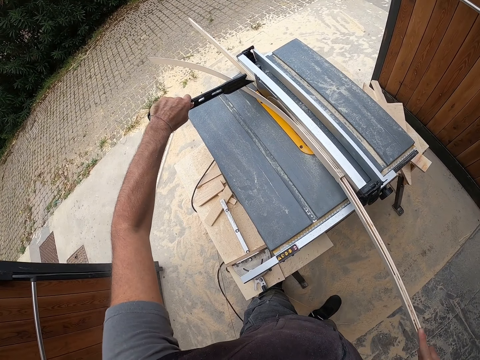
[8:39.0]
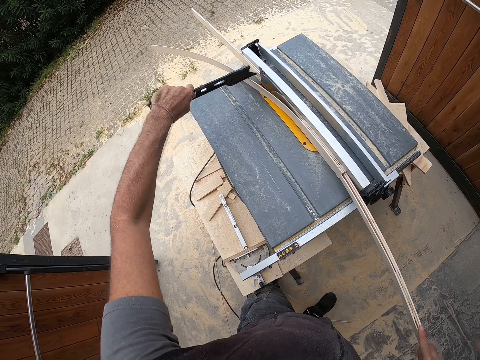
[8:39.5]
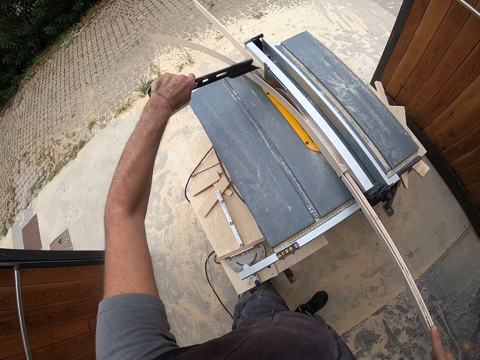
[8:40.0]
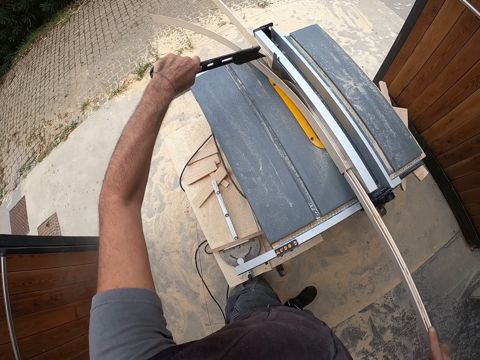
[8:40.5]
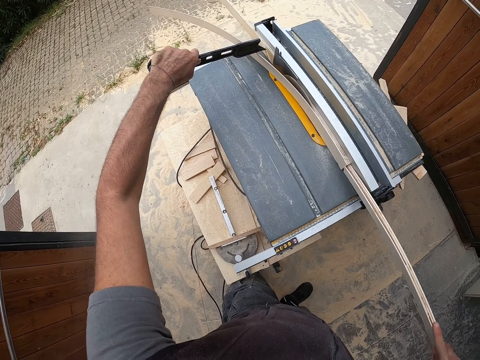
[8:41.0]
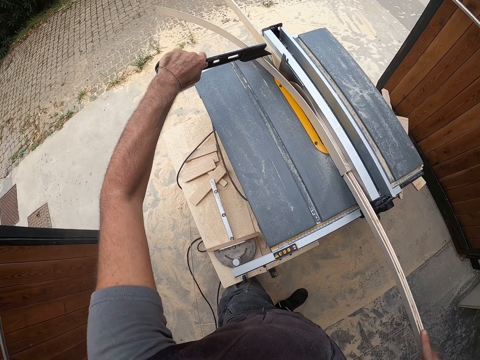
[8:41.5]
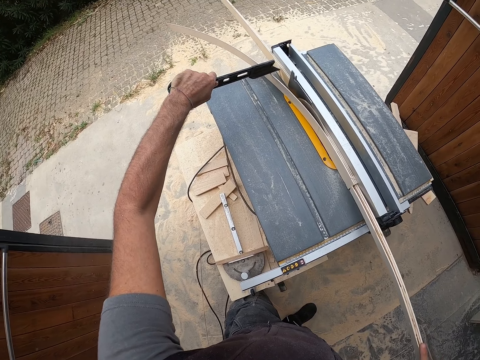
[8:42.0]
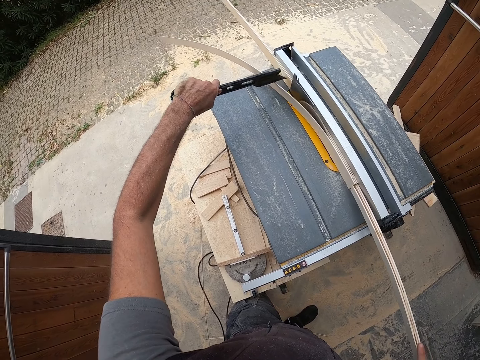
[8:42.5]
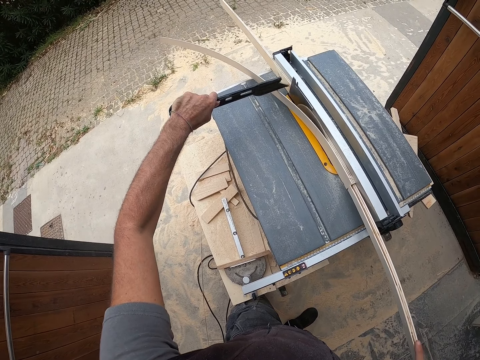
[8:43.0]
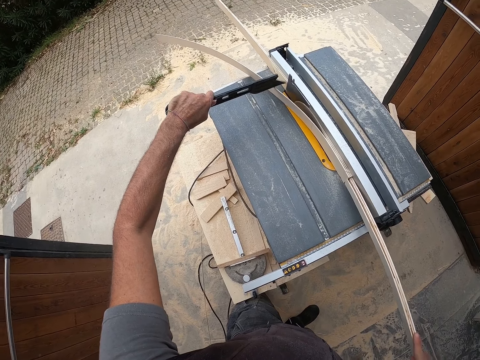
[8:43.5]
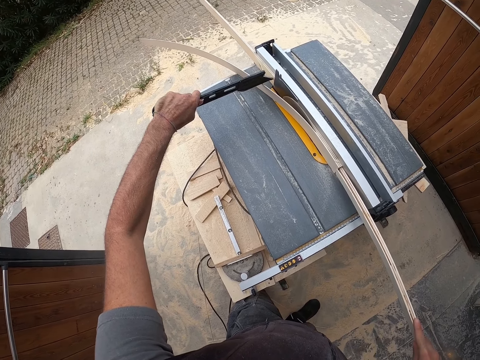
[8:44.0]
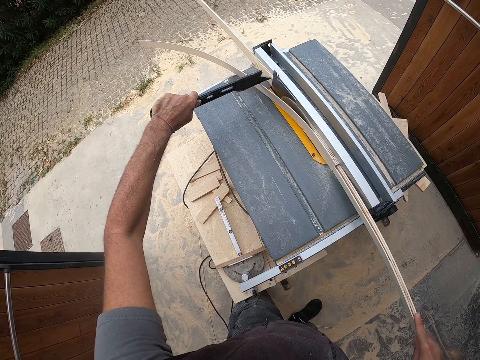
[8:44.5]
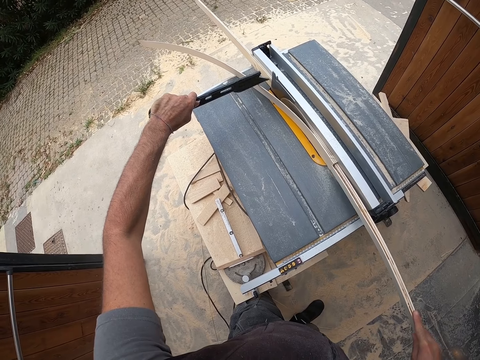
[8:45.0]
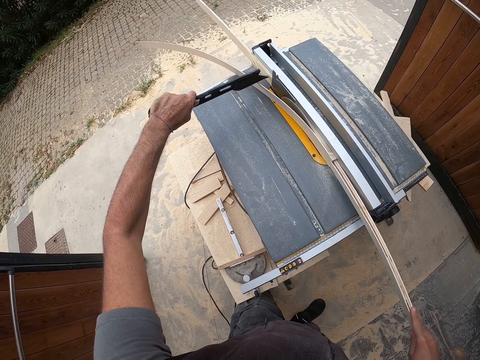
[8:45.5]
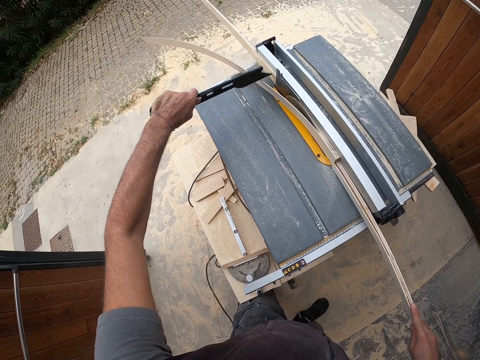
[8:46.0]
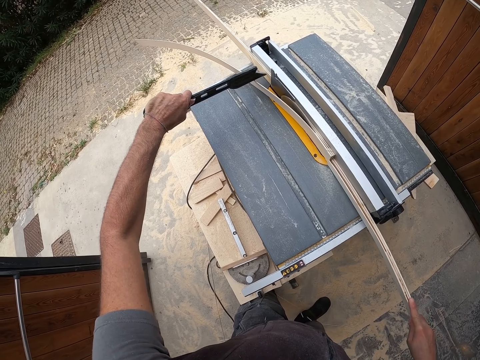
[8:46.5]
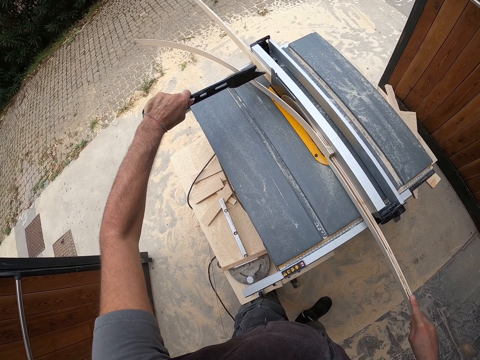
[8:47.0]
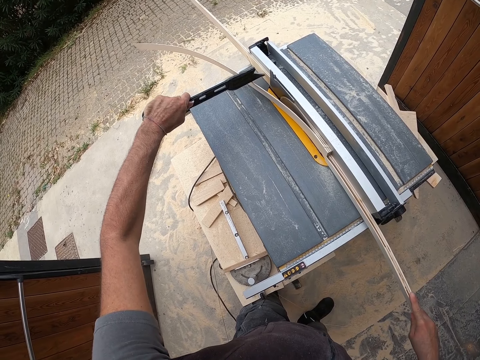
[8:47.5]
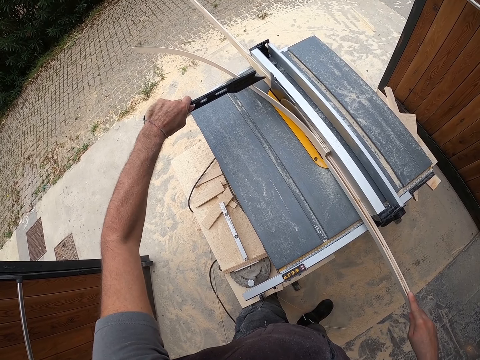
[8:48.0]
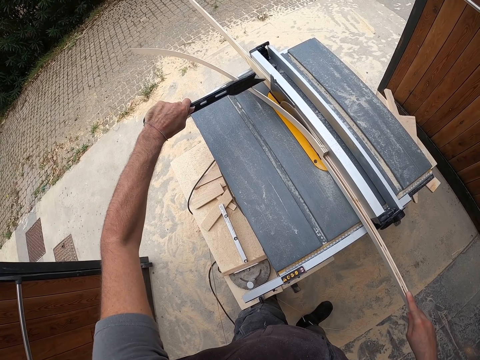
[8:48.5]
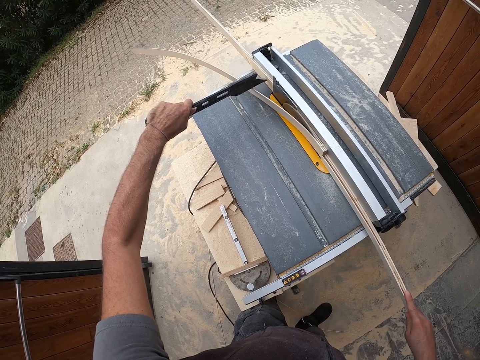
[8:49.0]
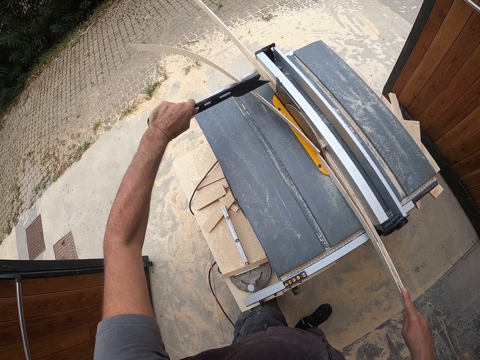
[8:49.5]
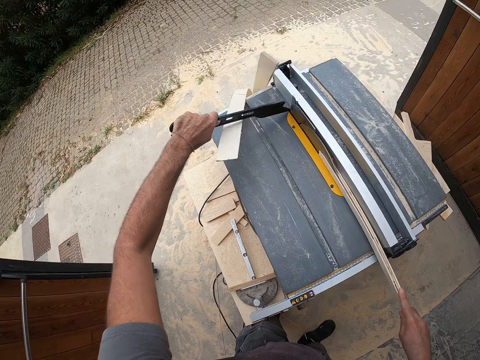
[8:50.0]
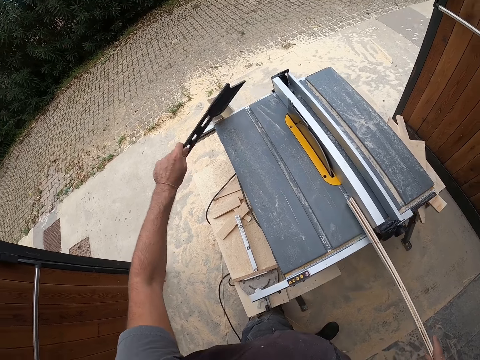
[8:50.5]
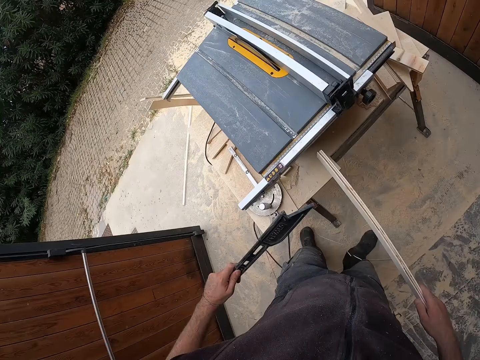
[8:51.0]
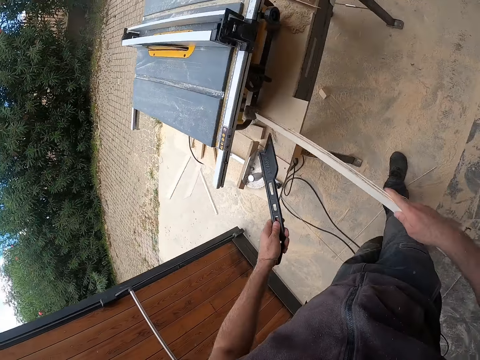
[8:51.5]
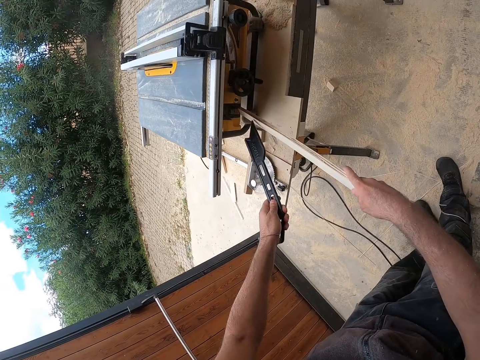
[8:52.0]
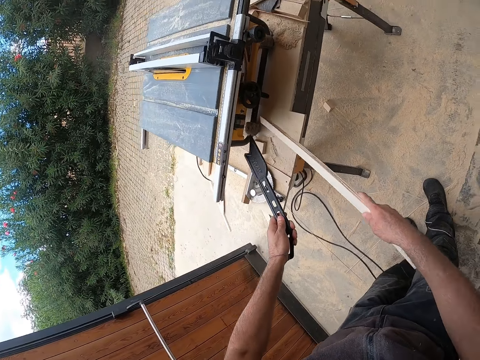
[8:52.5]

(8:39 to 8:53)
The camera wearer pushes a piece of wood with something. They remove the piece of wood from a machine. They point at a part of the machine with the piece of wood.

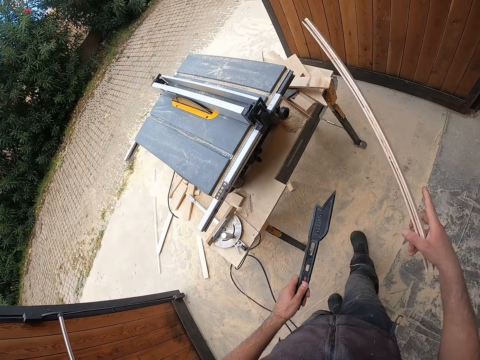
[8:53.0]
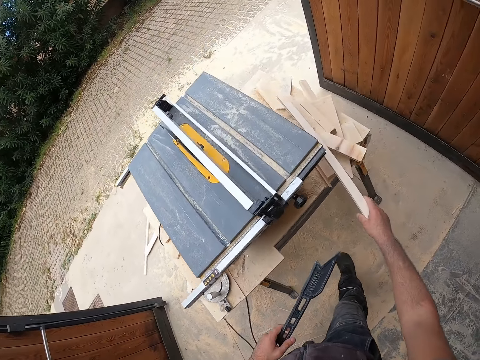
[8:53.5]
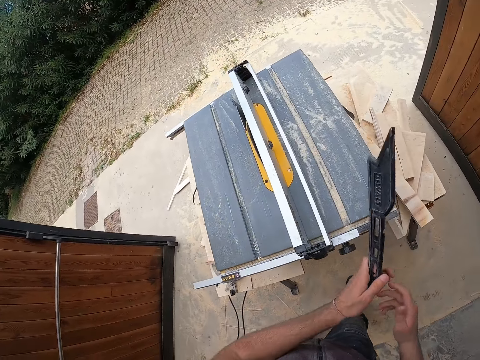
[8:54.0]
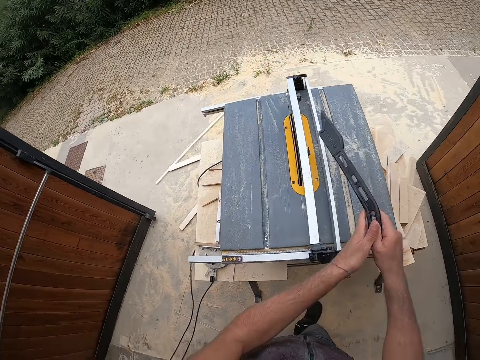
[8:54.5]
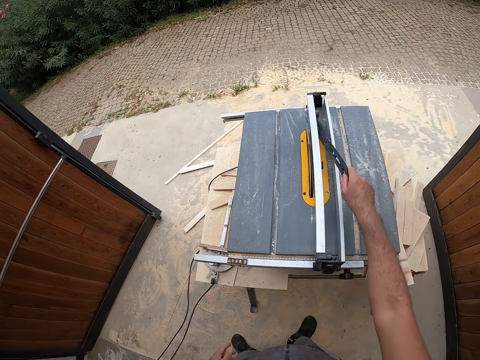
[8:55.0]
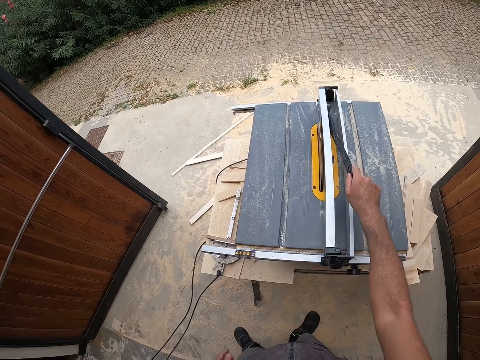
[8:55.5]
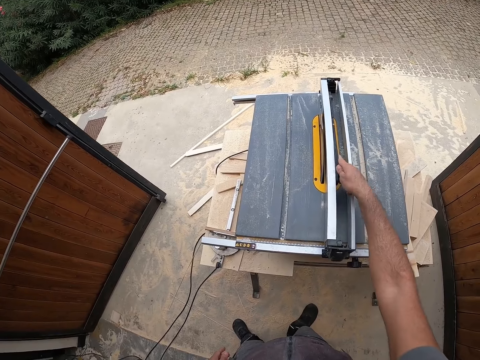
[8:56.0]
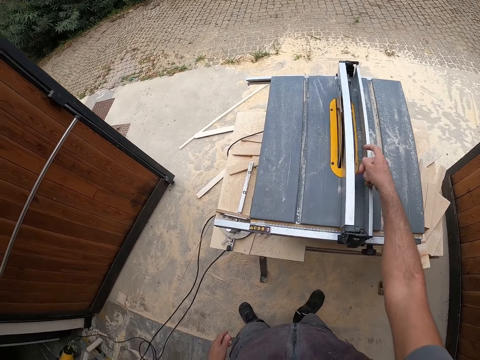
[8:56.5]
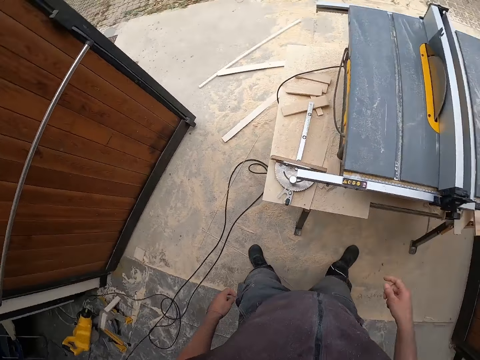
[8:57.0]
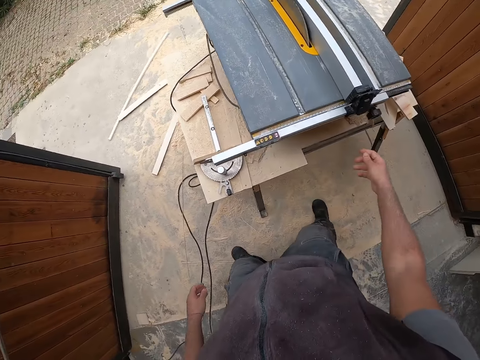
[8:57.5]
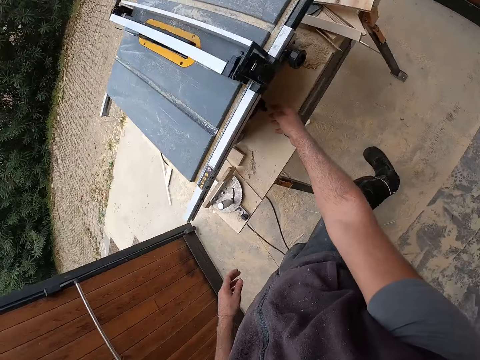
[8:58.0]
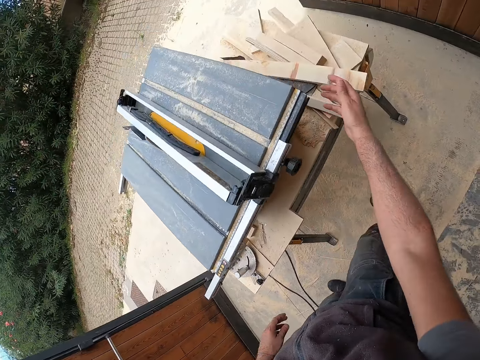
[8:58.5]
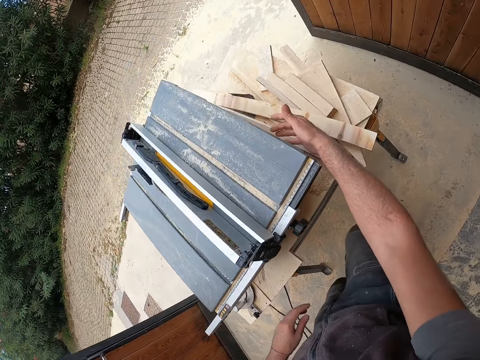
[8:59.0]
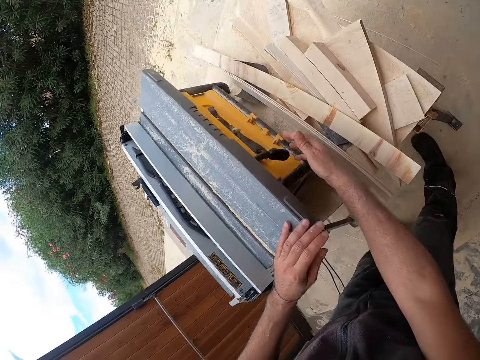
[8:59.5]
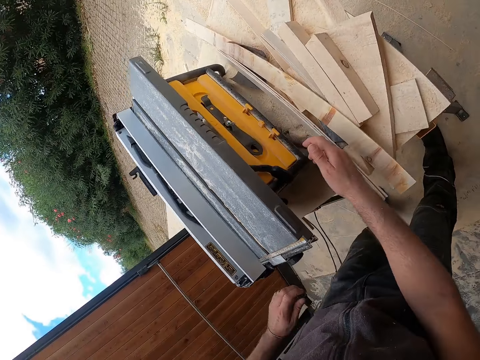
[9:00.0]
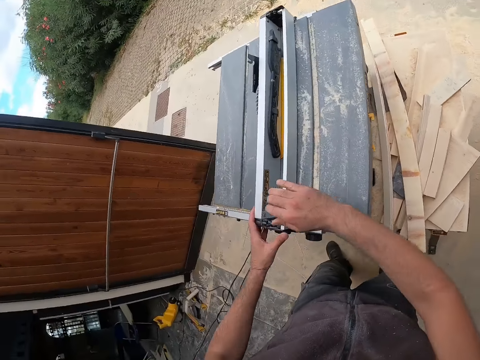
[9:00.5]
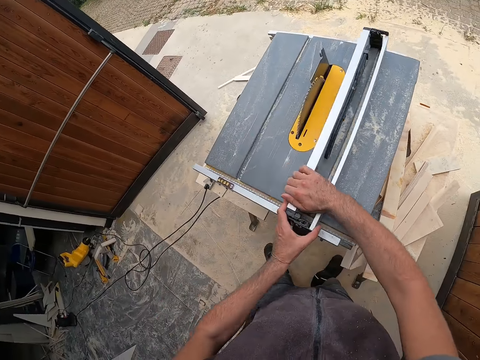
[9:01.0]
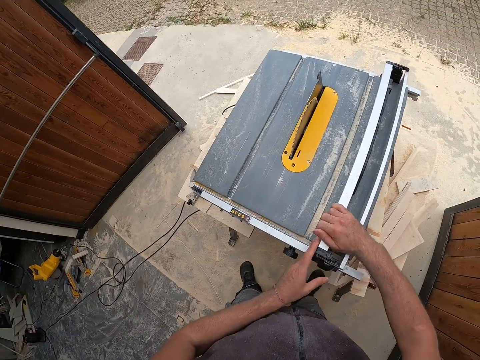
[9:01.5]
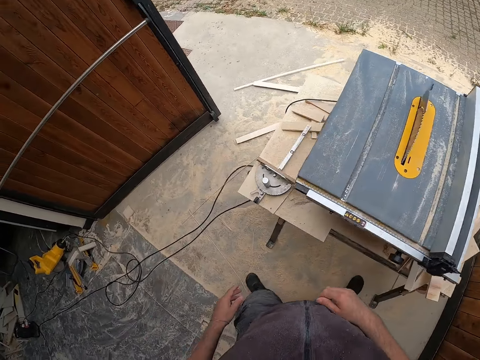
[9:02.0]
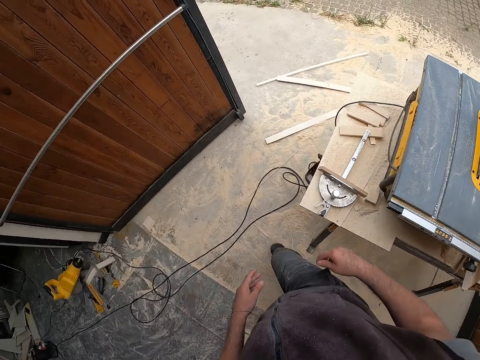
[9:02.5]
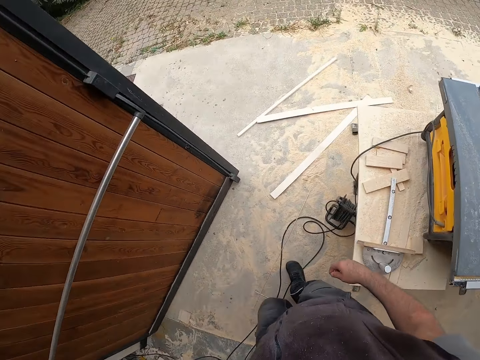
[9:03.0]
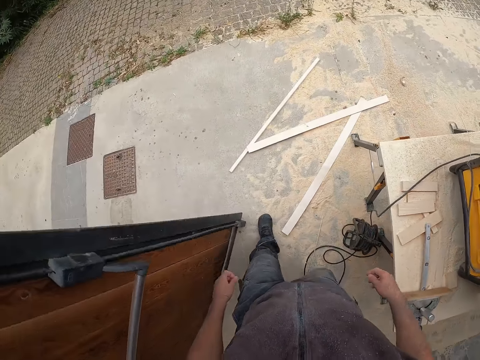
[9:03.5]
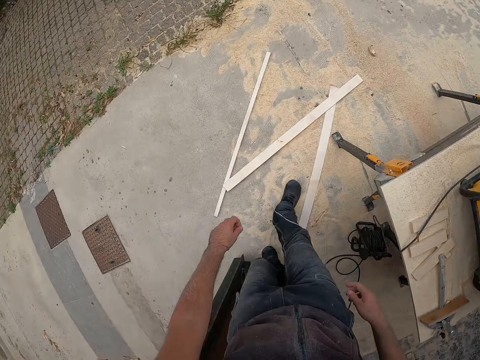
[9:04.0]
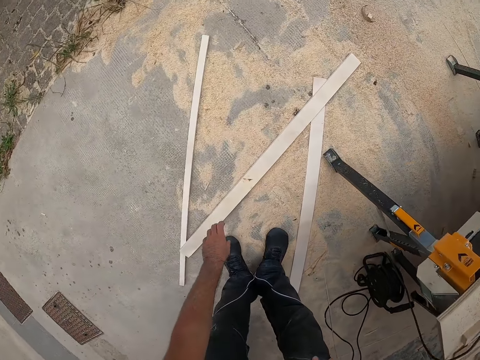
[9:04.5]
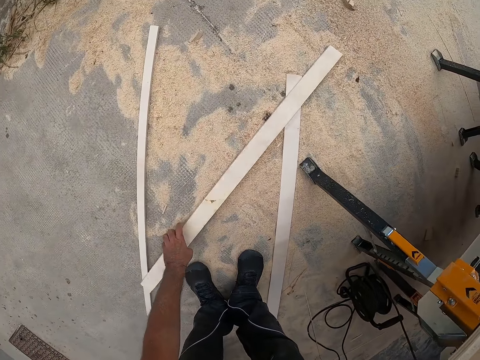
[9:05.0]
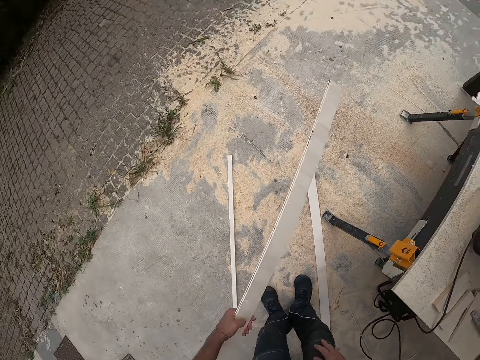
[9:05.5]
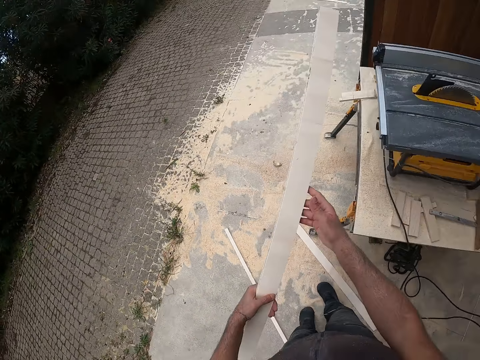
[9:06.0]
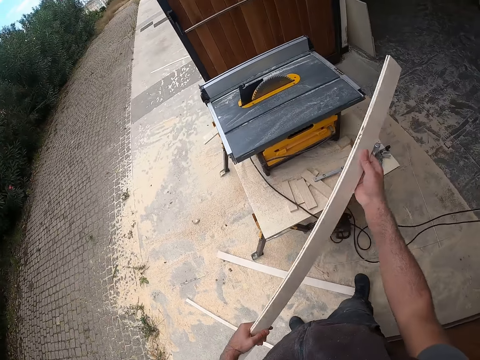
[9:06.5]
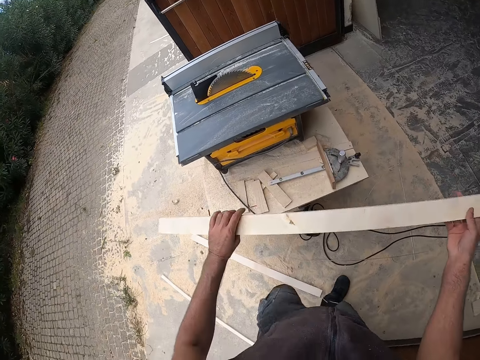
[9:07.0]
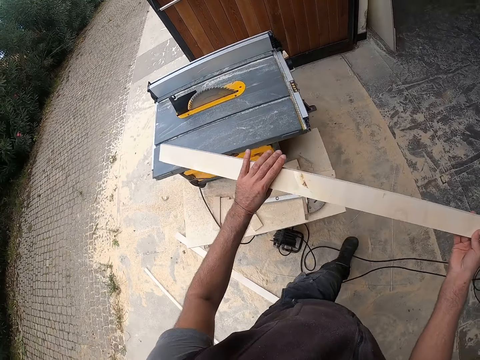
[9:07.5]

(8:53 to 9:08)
The camera wearer places the wooden plank in his right hand under the table. He holds something on the right hand. He places the push stick from his left hand to his right hand. He places the push stick in the rip fence with his right hand. He looks around. He touches a part of the machine with the left hand. He touches the part of the machine. He turns off the table saw with his right hand. He places both hands on the rip fence and adjusts the rip fence with both hands. He walks around. He picks up a wooden plank on the ground with his left hand. He walks around. He holds the wooden plank with both hands. He checks the piece of wood.
